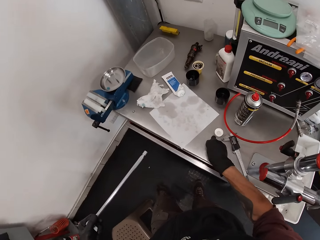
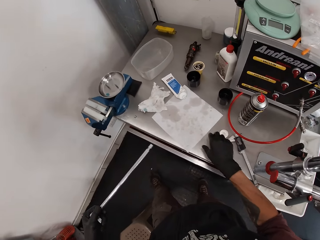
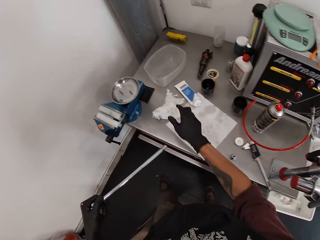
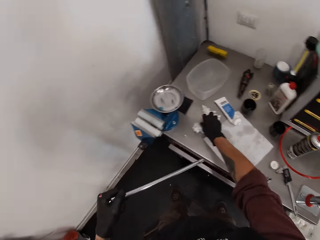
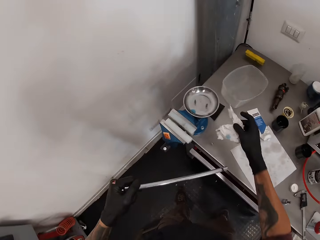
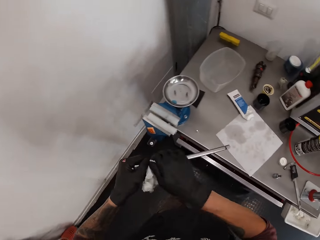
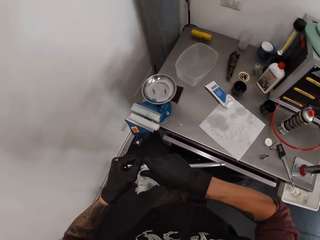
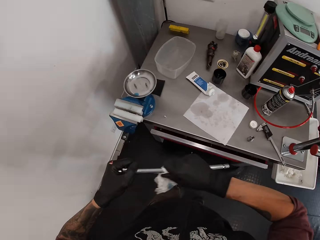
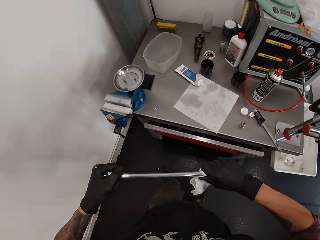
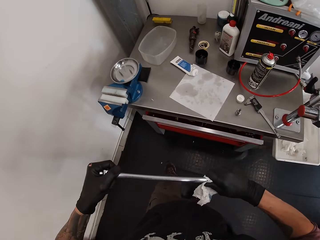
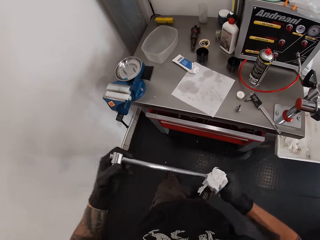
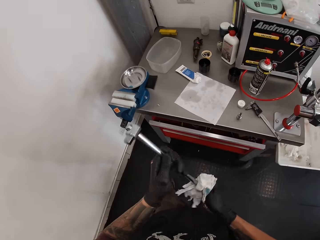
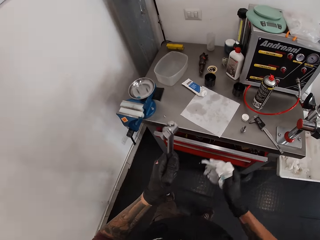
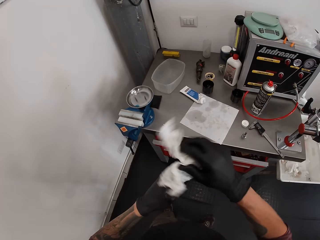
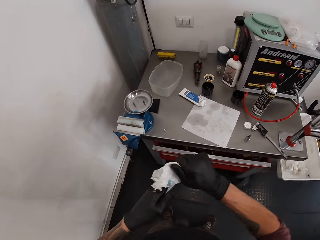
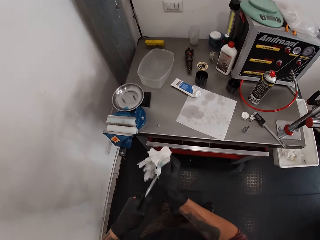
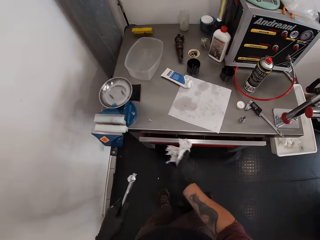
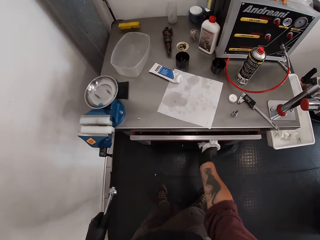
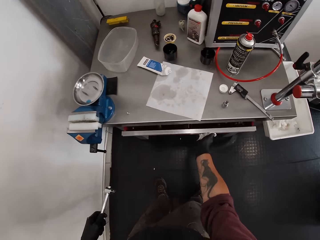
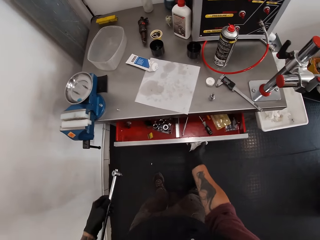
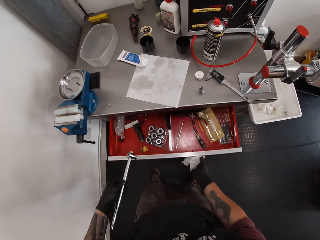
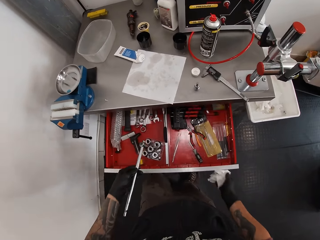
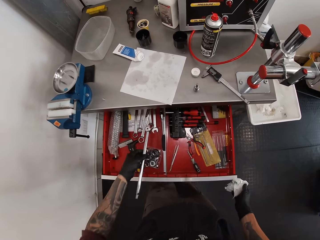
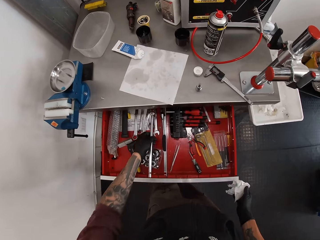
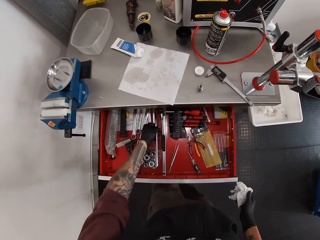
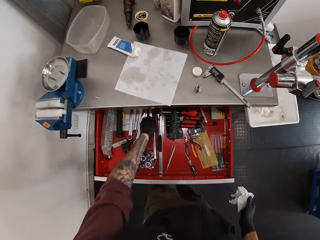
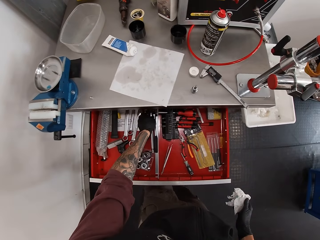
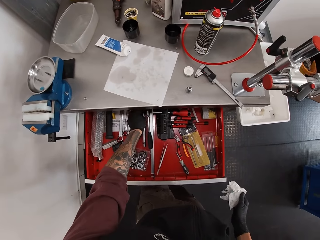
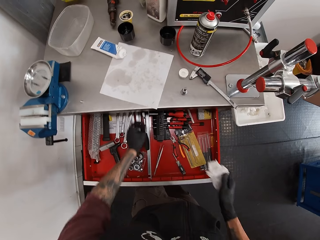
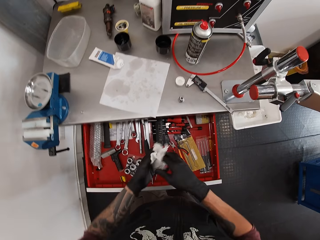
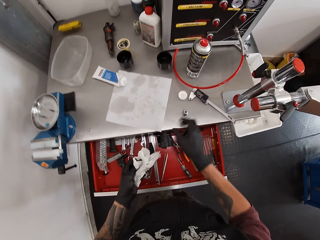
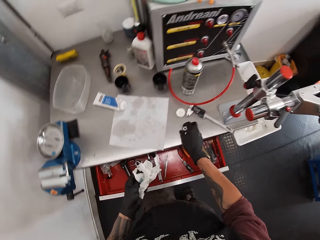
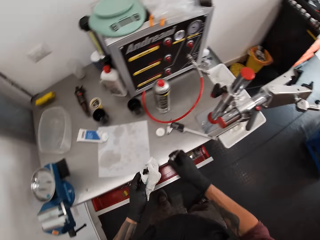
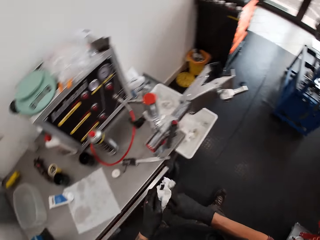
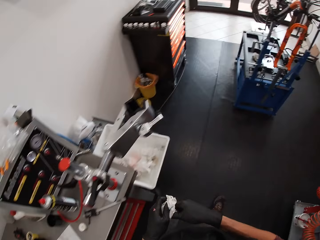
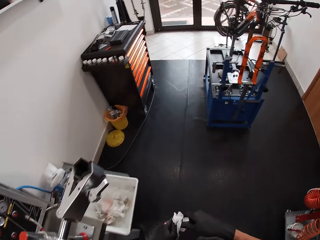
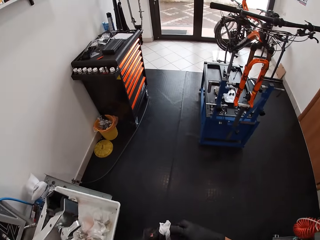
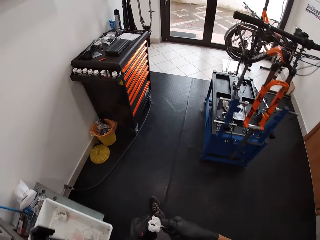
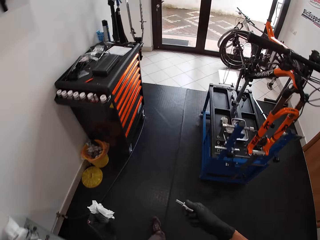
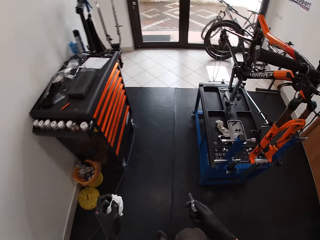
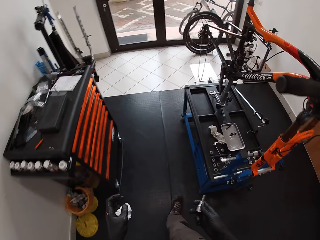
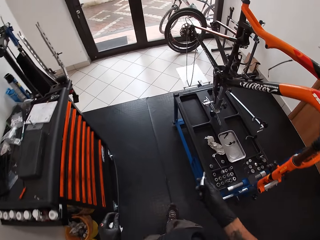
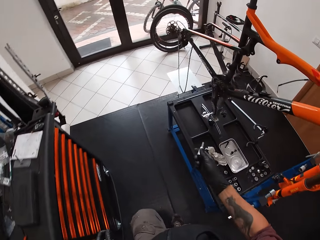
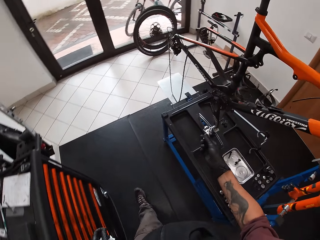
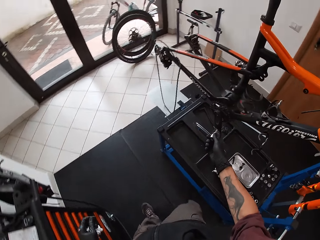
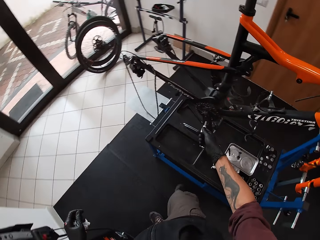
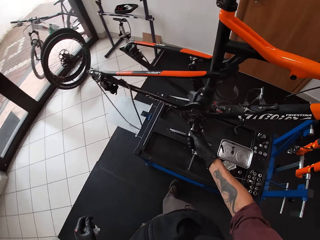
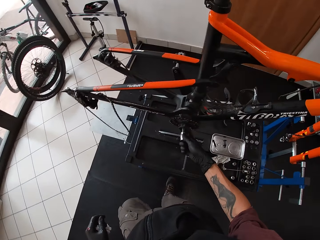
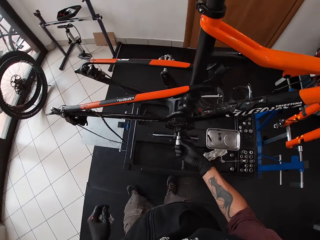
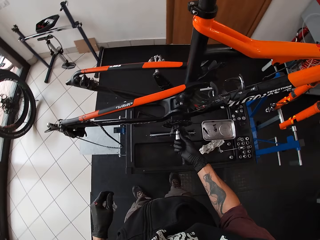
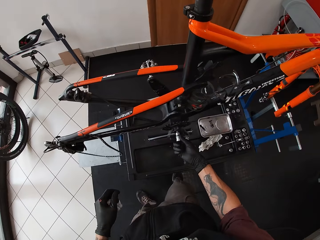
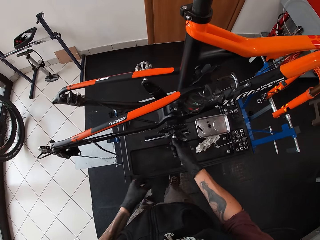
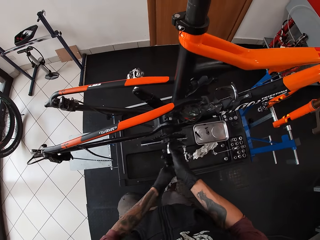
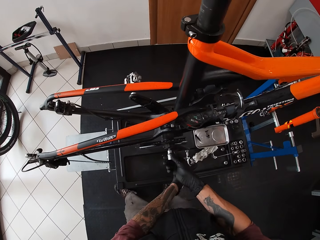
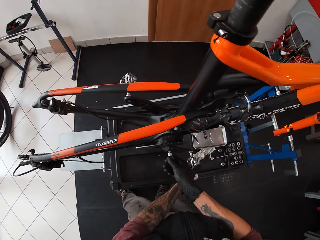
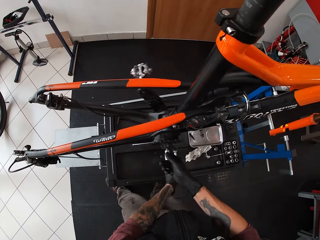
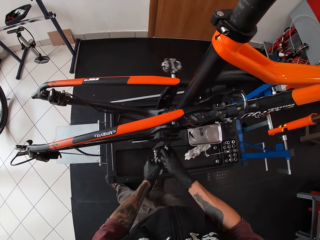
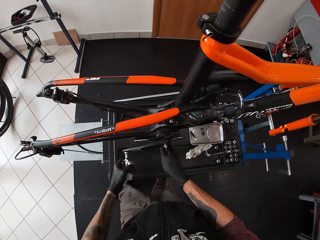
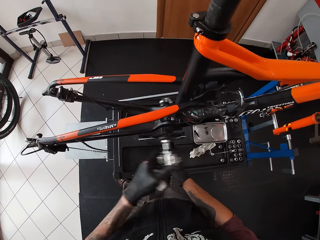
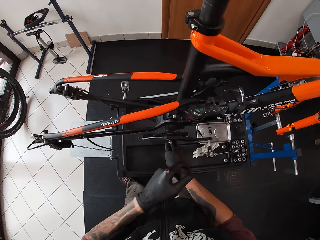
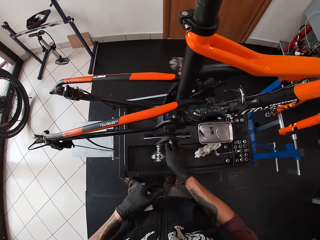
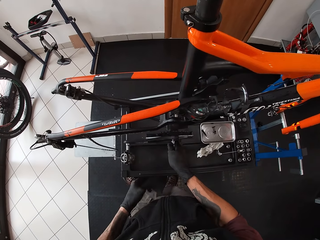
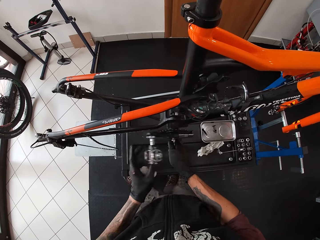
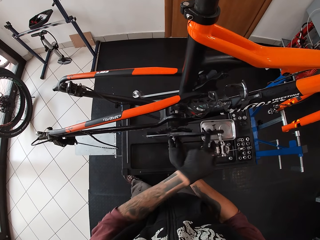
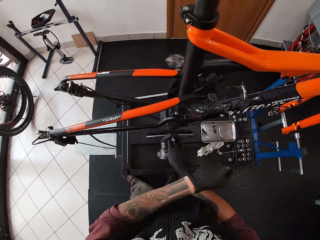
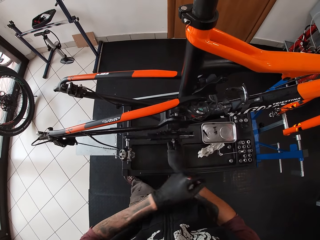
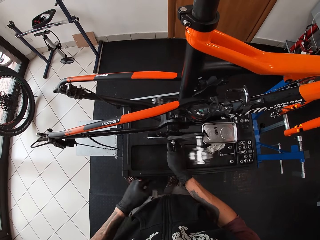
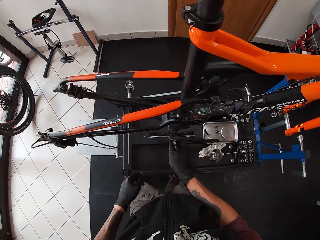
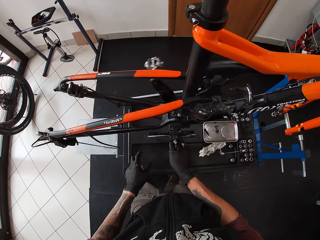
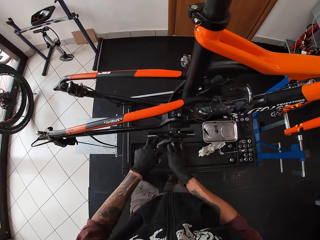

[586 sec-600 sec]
The camera wearer drops the nut setter on a work bench with his right hand. He picks a tissue paper from the work bench with his right hand. He cleans the wrench in his left hand with the tissue. He opens a drawer with the tissue in his right hand. He drops the wrench inside the drawer with his left hand. He closes the drawer with his left leg. He picks the nut setter from the work bench with his right hand. He looks around the garage and walks around the garage. He puts the nut setter in the bicycle pedal with his right hand. He turns the bicycle pedal with his left hand.

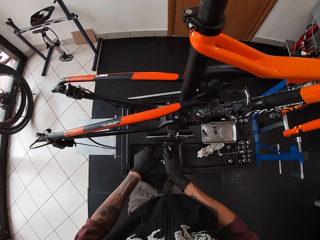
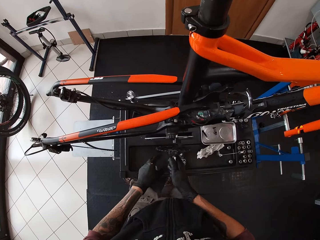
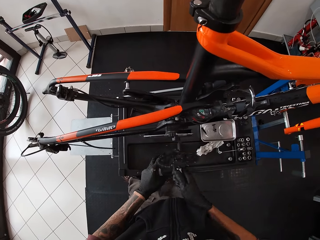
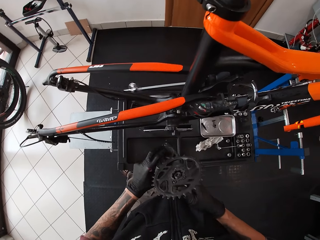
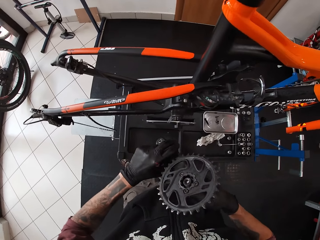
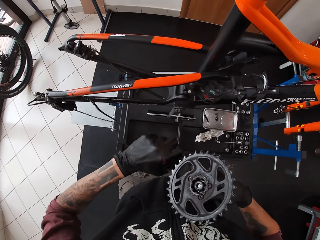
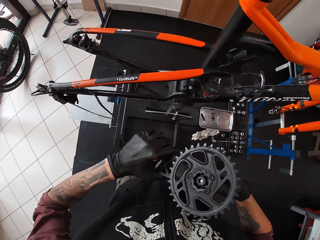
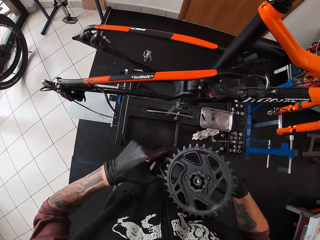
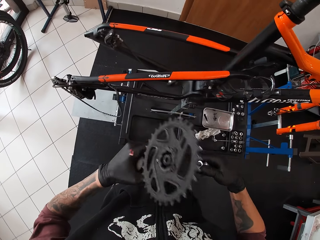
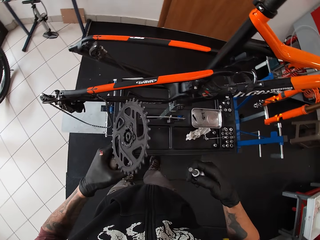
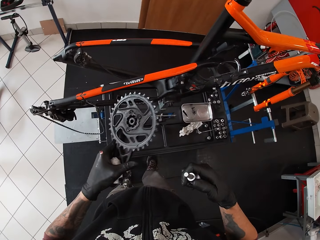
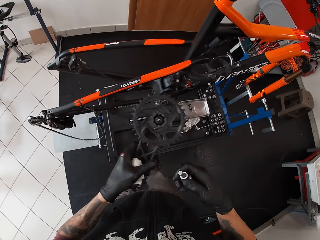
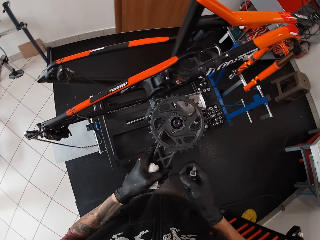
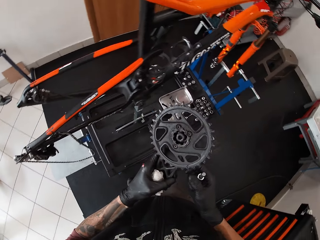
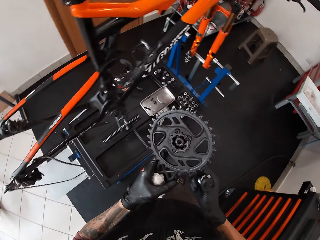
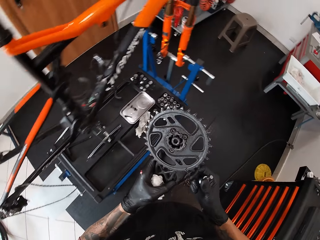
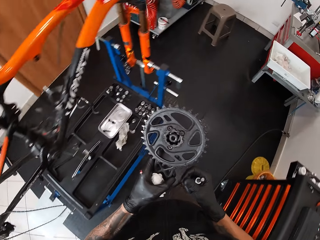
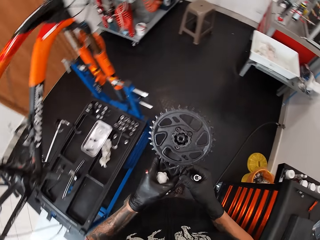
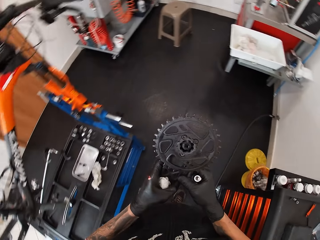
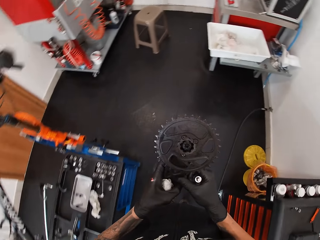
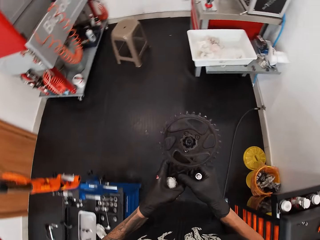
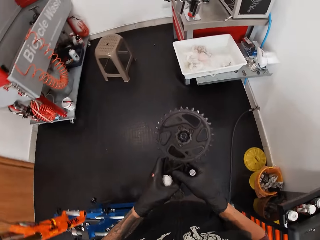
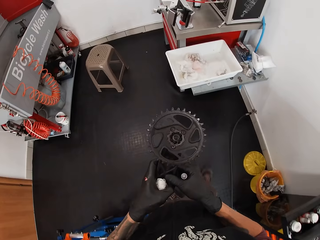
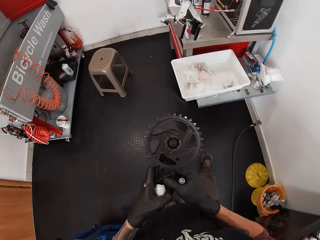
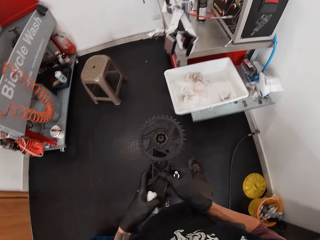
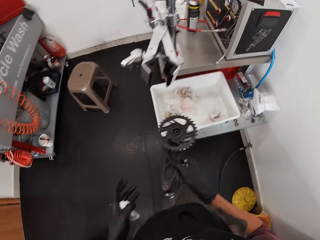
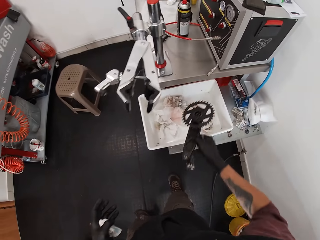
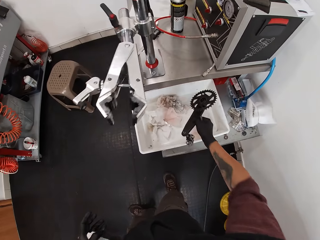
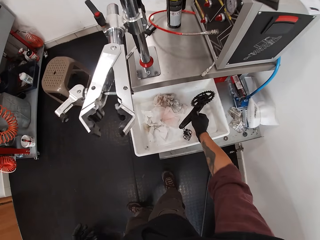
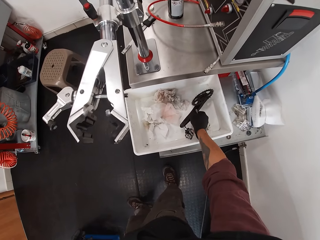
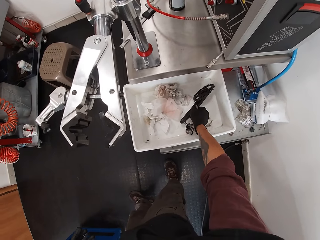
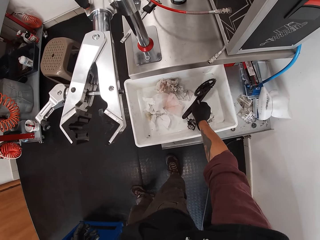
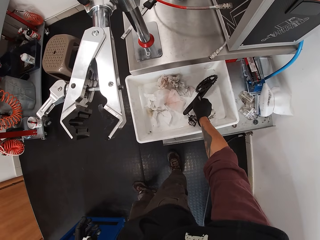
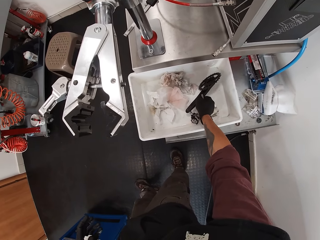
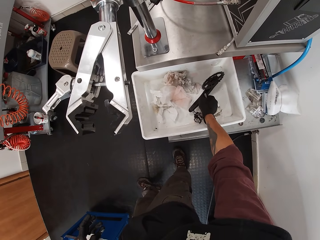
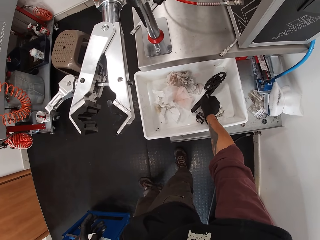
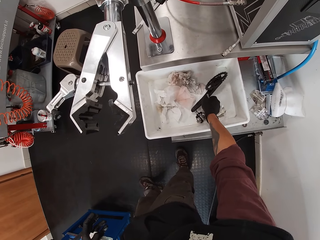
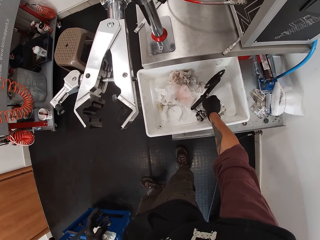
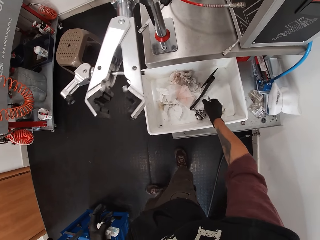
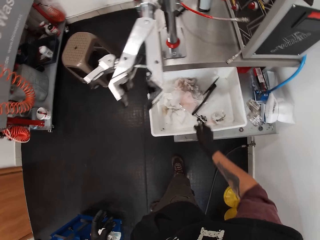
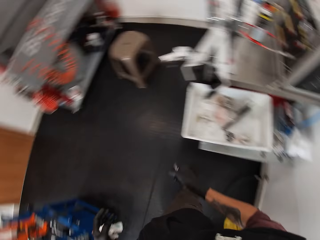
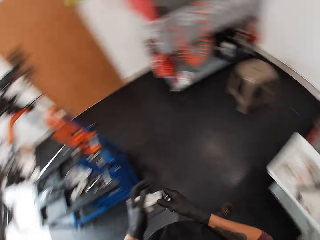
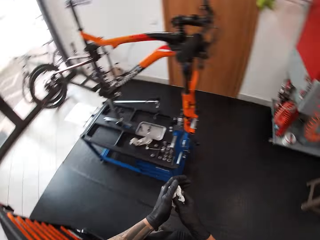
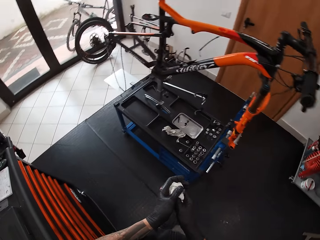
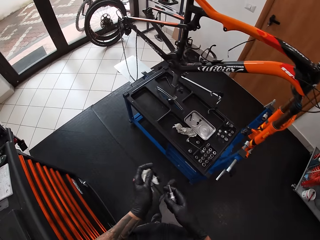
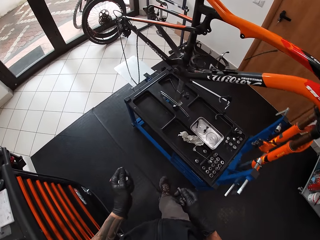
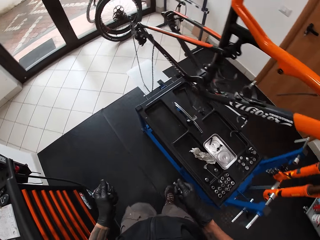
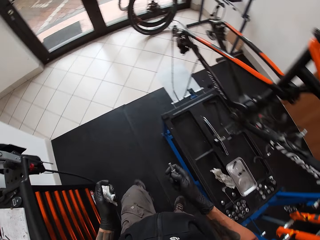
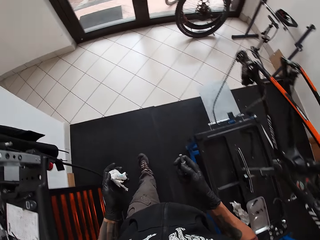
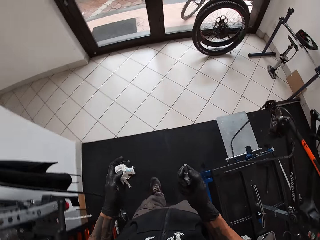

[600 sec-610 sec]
The camera wearer removes the bicycle crankset or chain ring from its socket with both his hands. He removes the nut setter from the bicycle pedal with his right hand. He walks around the garage. He drops the bicycle pedal into a container with his right hand. He puts the chain ring on the table. He looks around the garage.
